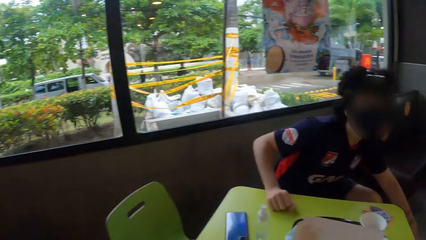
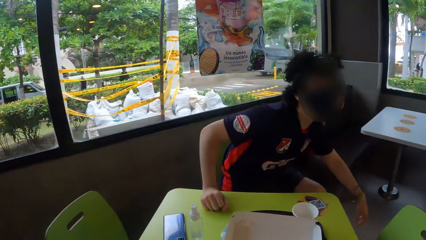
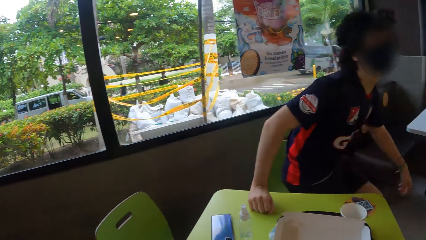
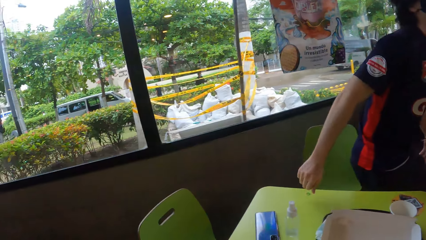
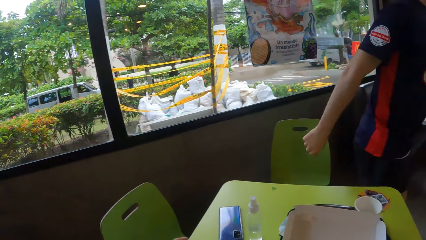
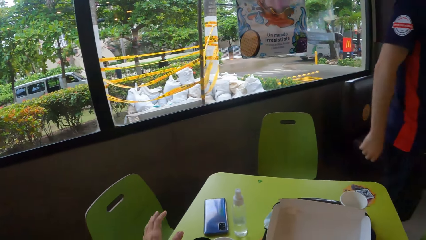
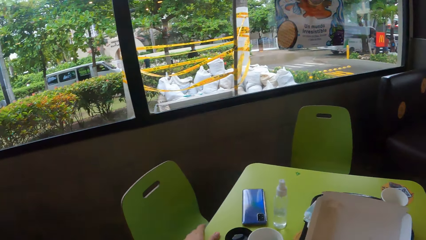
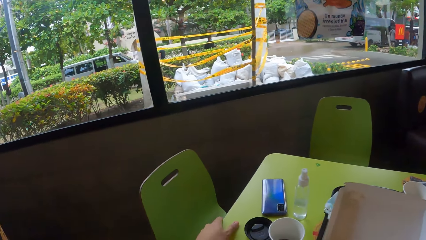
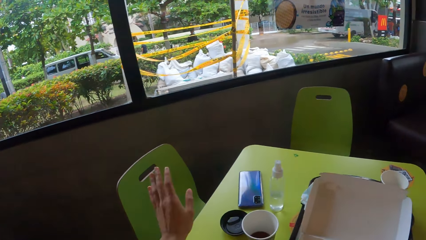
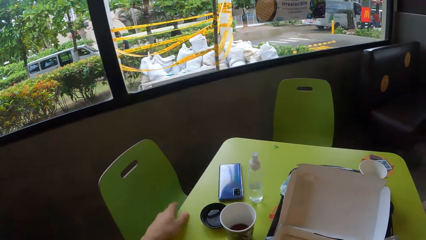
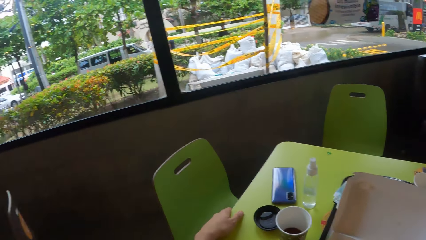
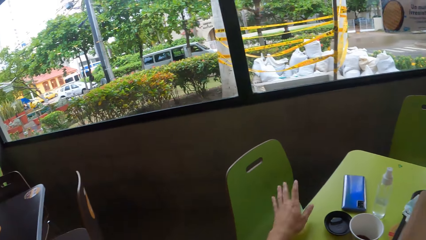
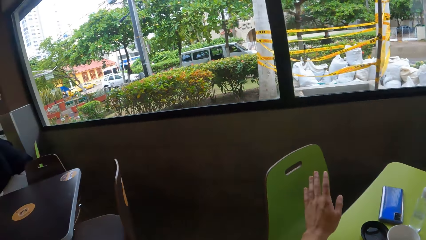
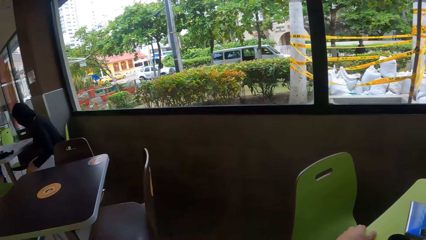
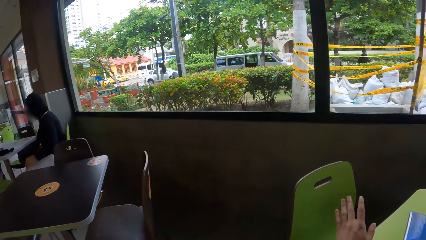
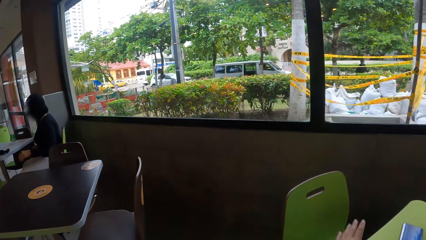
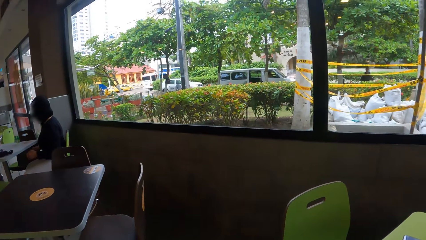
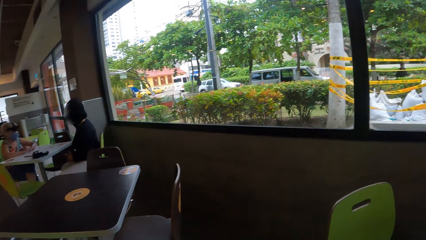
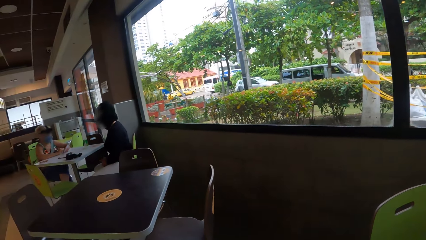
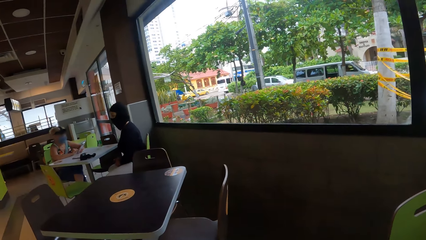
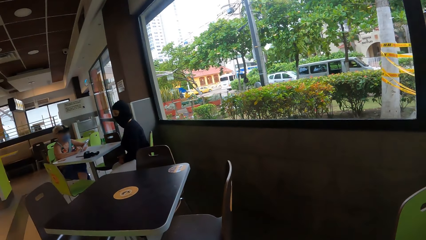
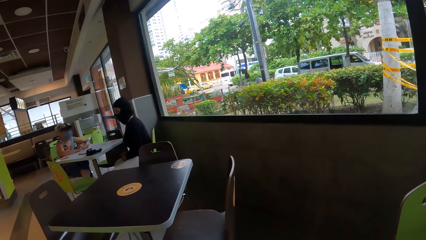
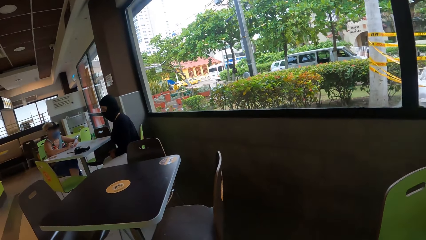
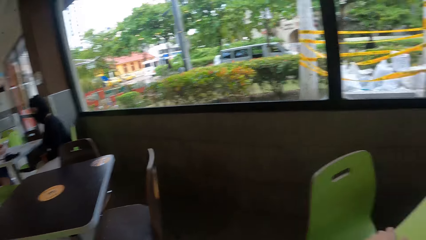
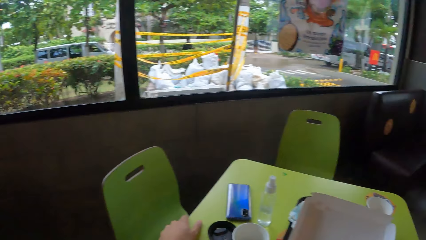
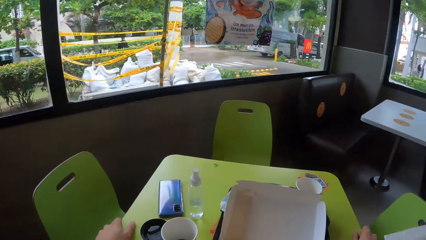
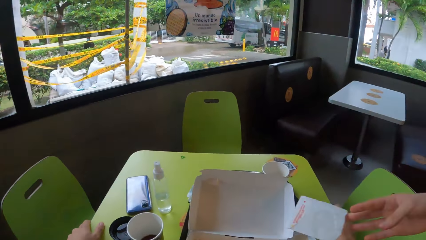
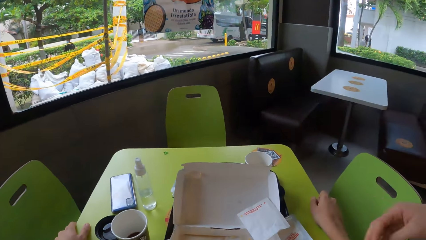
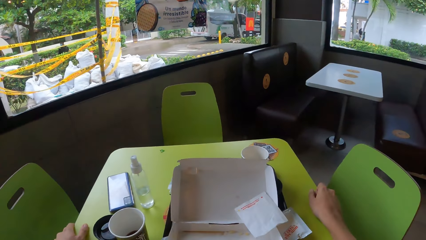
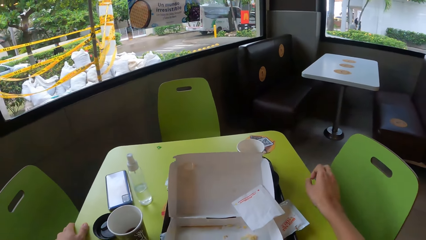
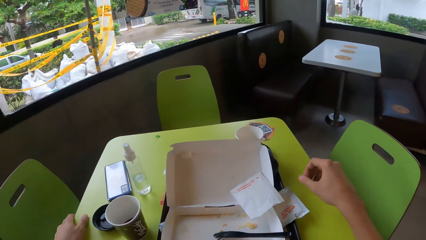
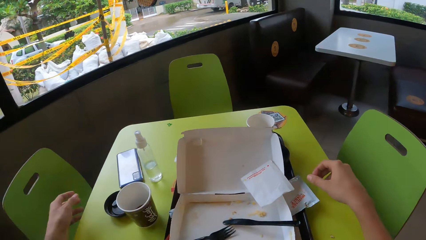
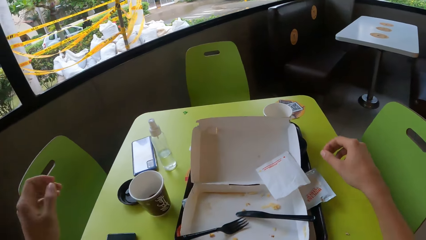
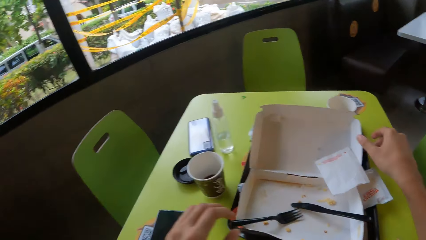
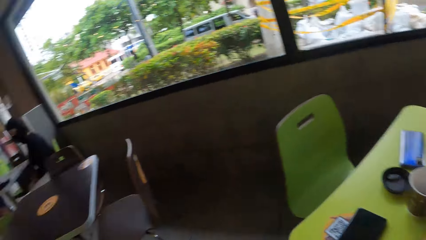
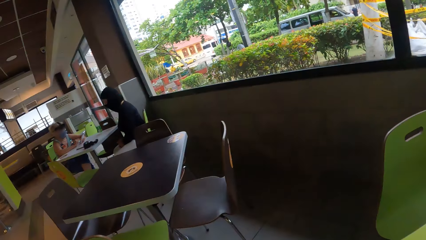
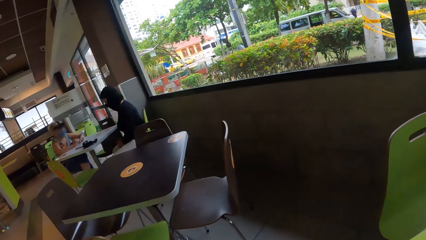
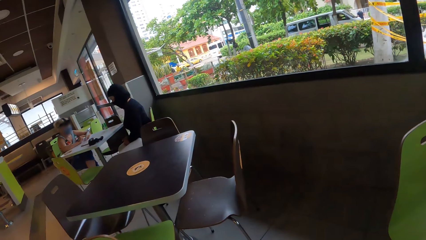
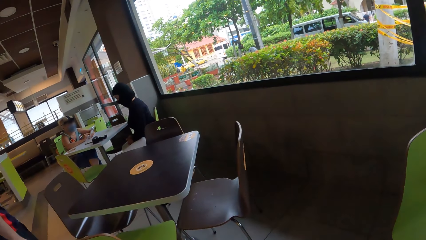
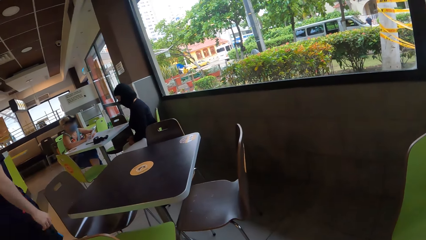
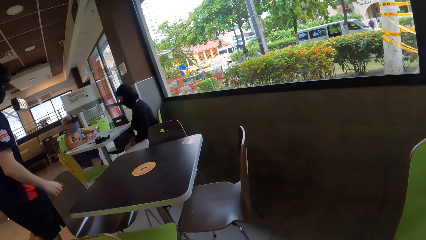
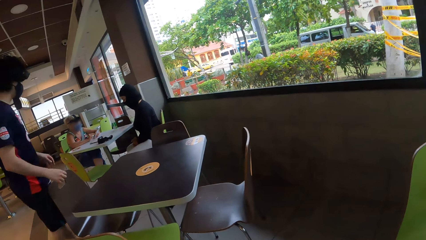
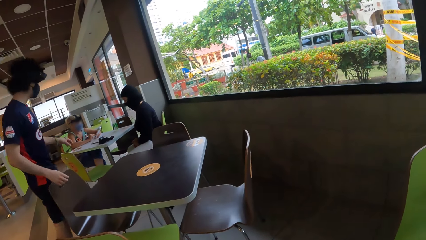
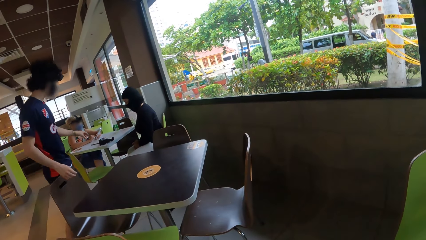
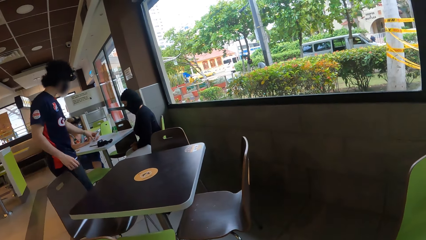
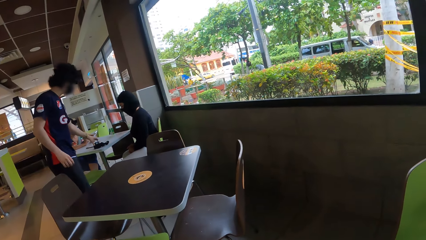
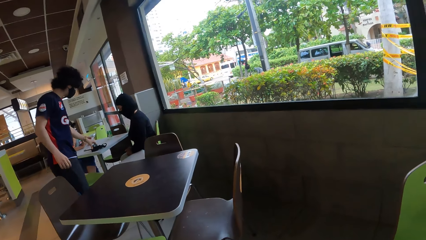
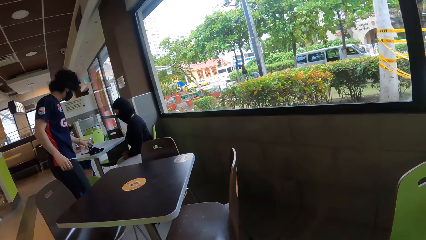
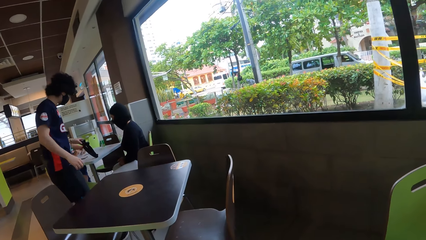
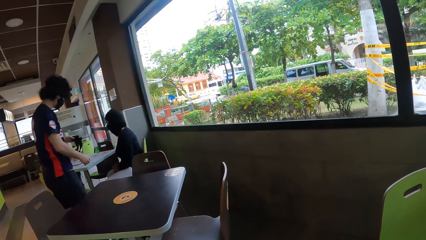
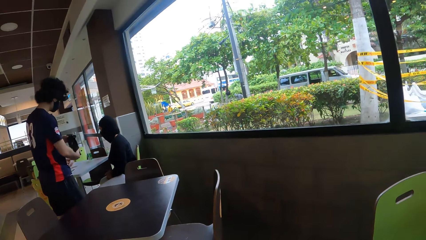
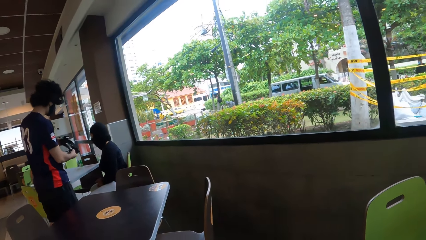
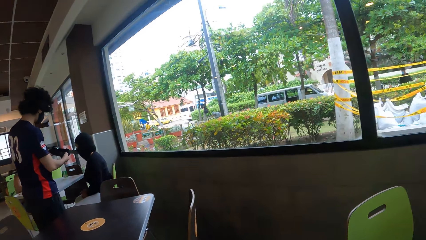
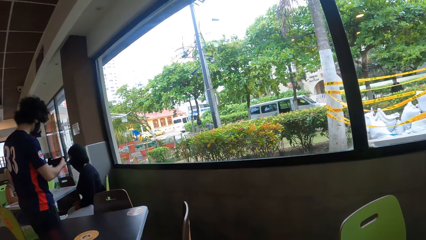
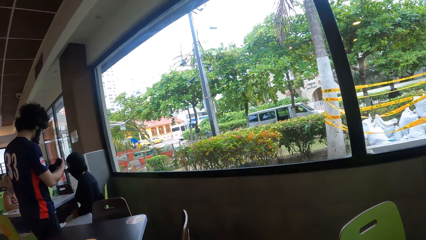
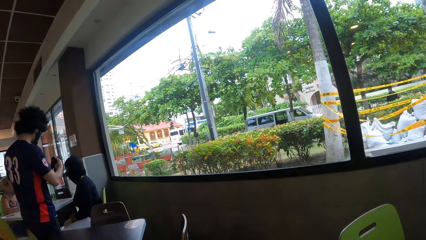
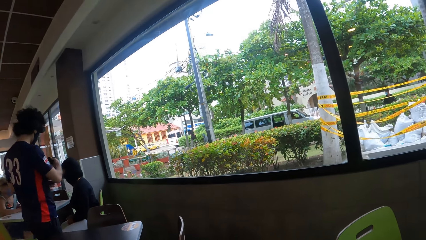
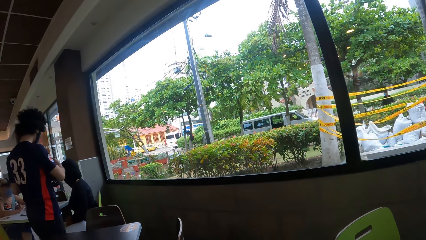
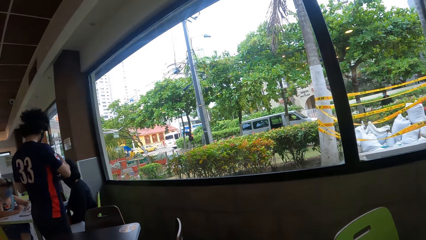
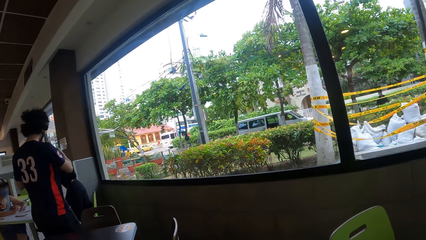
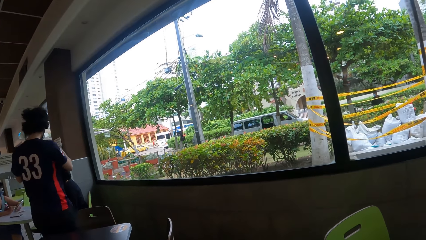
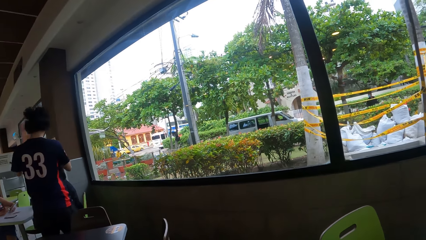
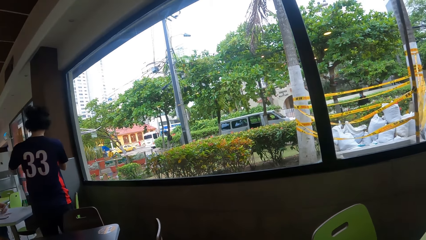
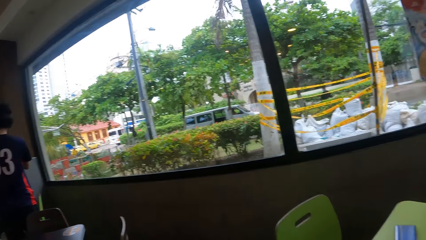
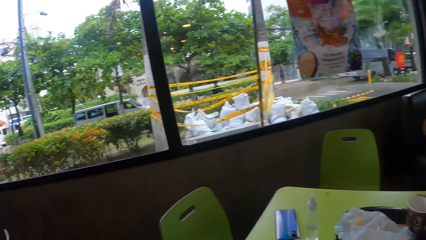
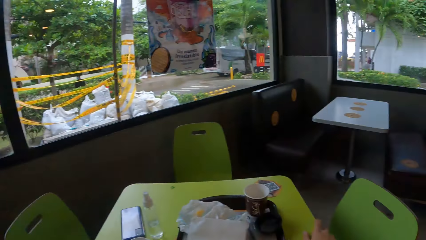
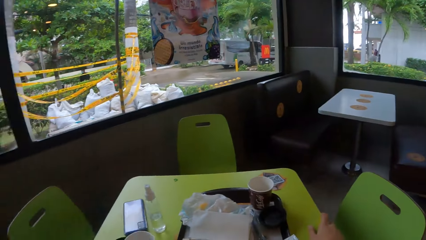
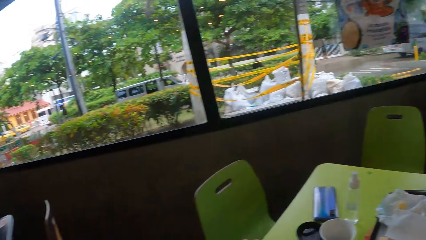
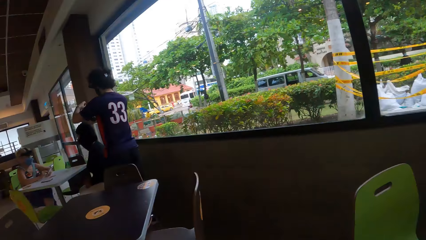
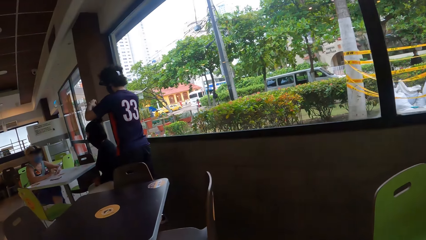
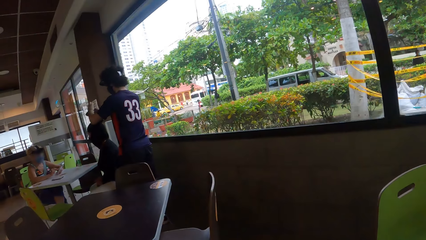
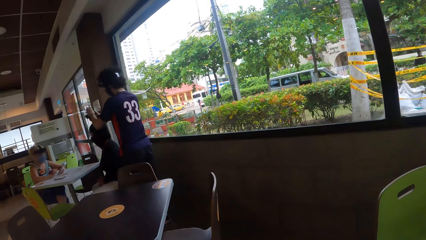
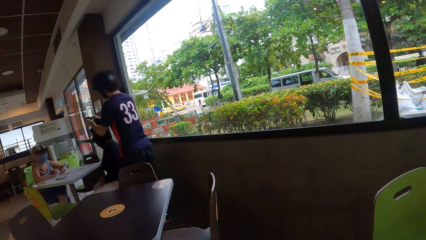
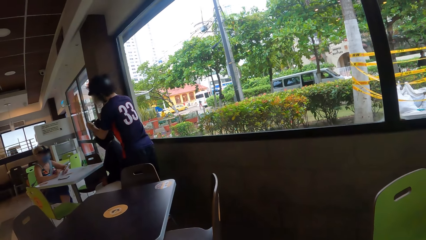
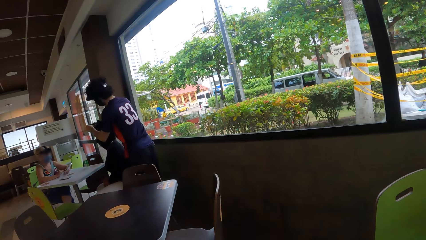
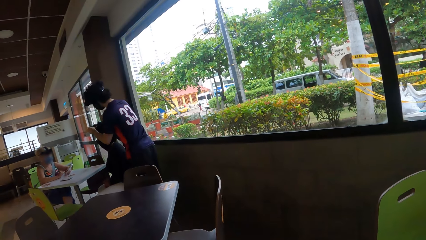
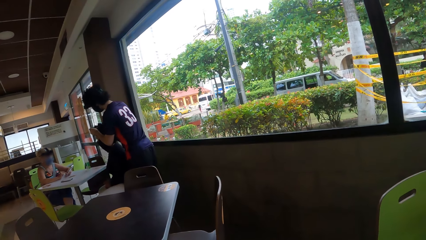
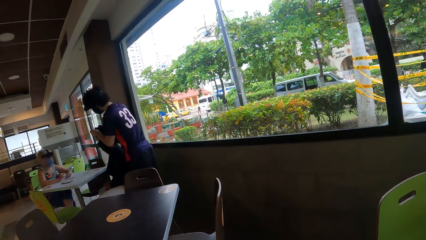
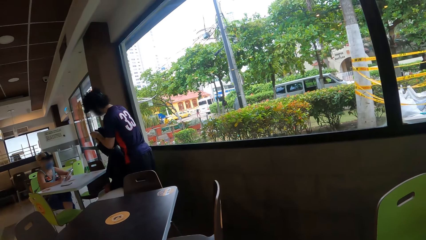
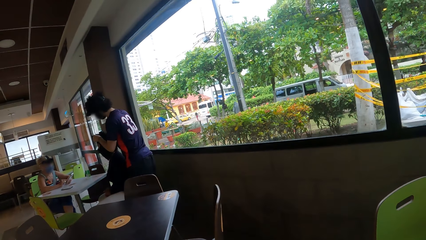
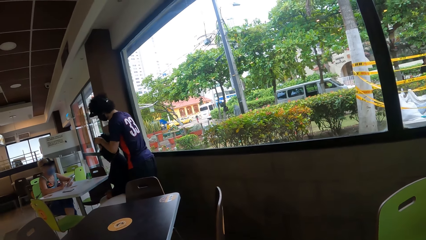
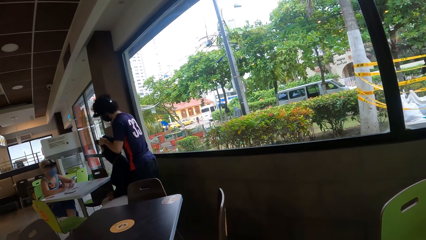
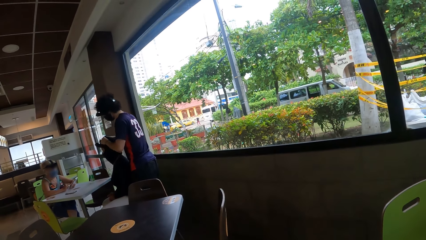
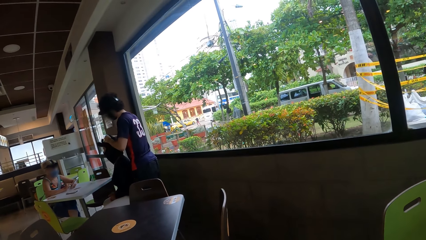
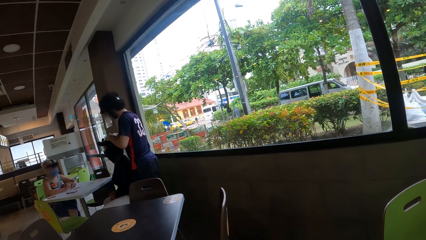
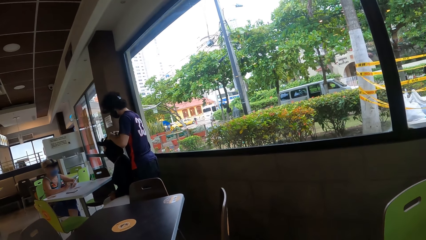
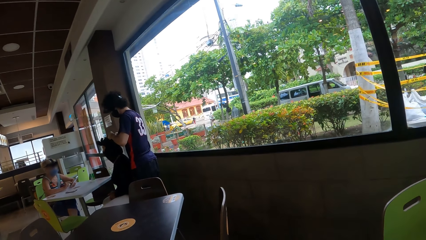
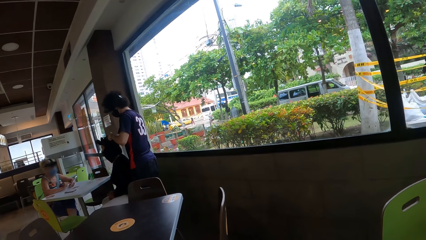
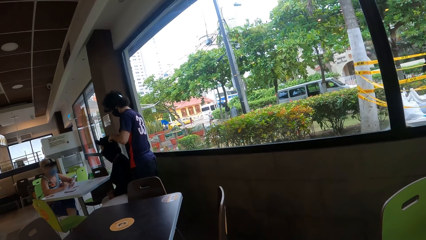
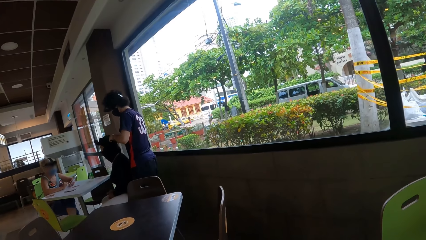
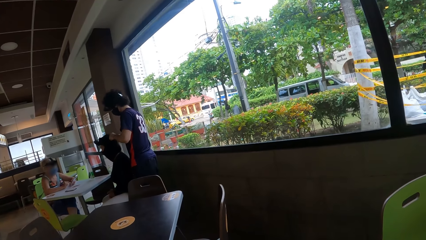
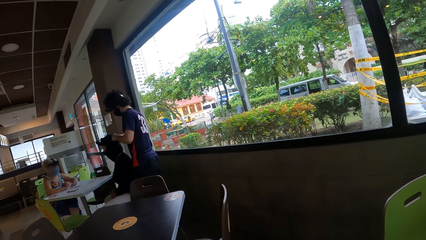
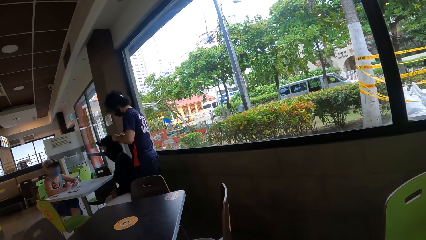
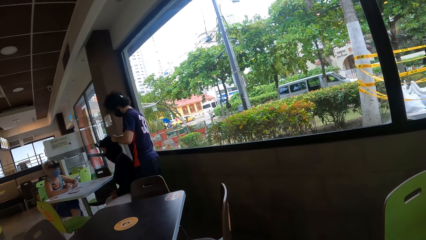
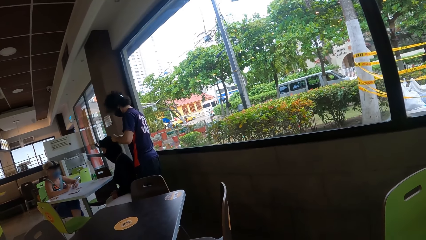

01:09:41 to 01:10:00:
A man moves from the chair. The camera wearer moves her left hand on the table. The man throws a paper to the table and drops the receipt on the table. The camera wearer moves both hands on the table. She looks around the room, looks around the man. The man picks a camera from the table. The camera wearer looks around the room. The man puts the camera to a lady.
